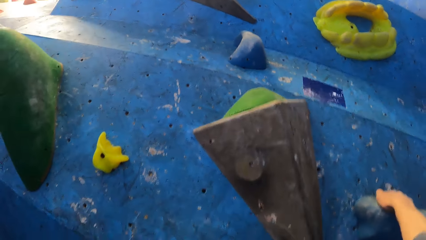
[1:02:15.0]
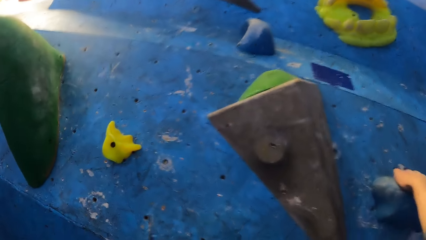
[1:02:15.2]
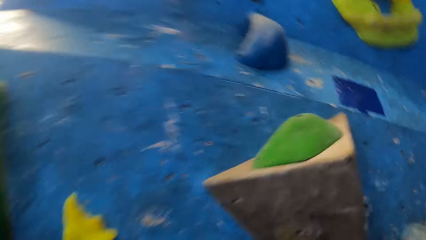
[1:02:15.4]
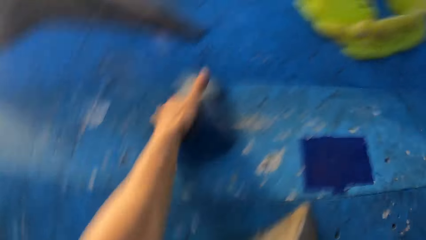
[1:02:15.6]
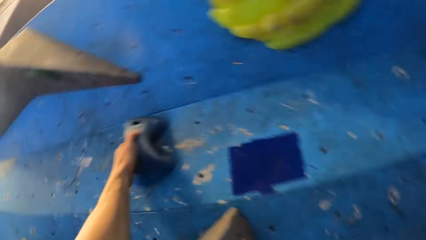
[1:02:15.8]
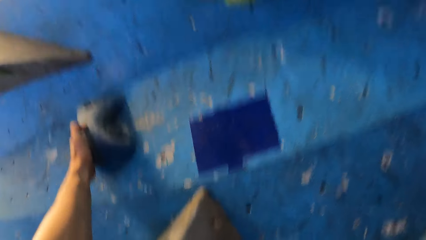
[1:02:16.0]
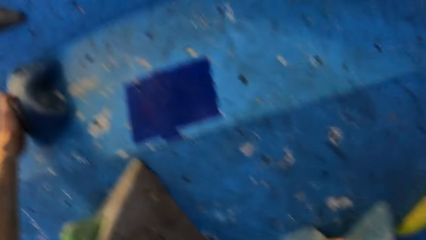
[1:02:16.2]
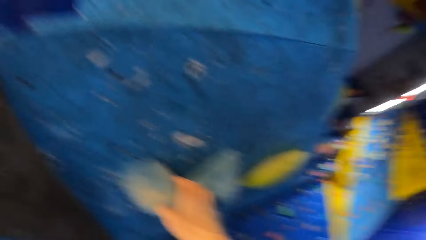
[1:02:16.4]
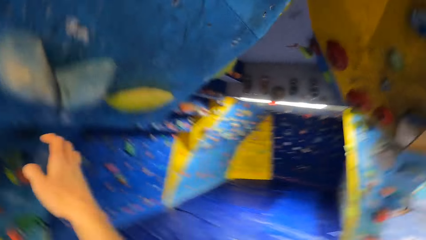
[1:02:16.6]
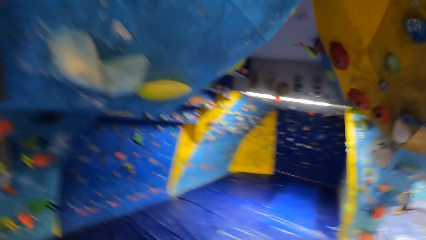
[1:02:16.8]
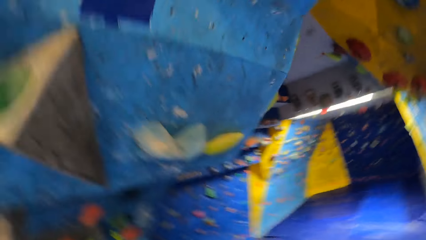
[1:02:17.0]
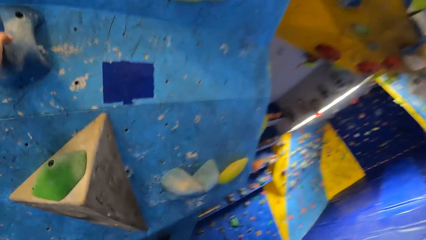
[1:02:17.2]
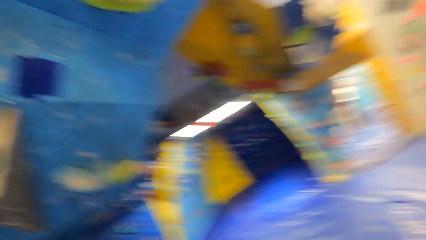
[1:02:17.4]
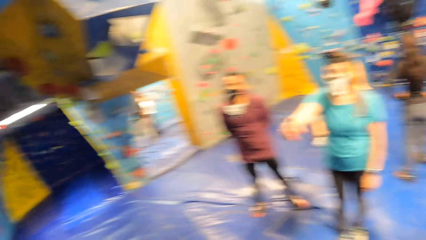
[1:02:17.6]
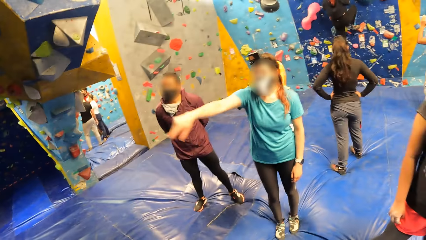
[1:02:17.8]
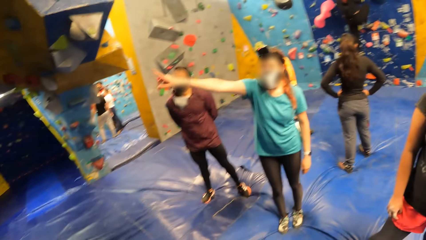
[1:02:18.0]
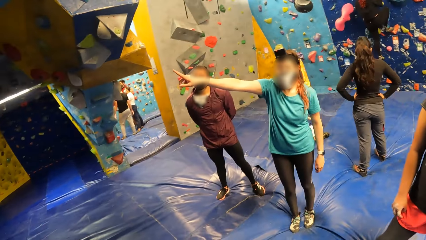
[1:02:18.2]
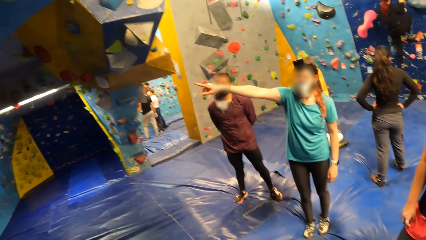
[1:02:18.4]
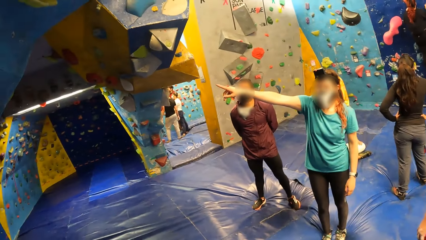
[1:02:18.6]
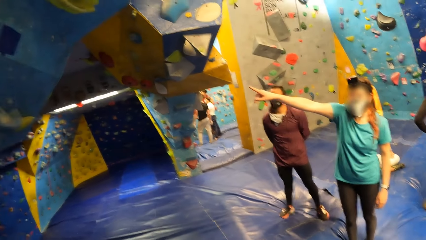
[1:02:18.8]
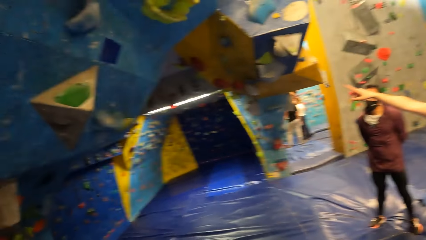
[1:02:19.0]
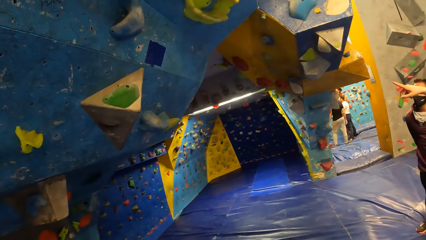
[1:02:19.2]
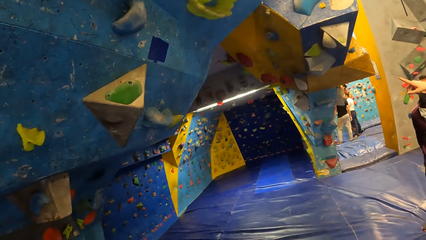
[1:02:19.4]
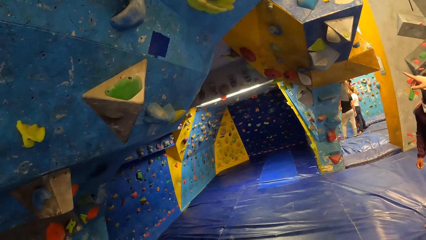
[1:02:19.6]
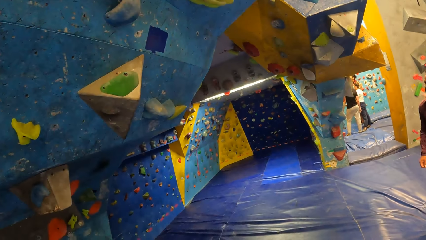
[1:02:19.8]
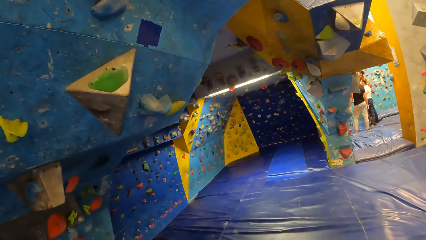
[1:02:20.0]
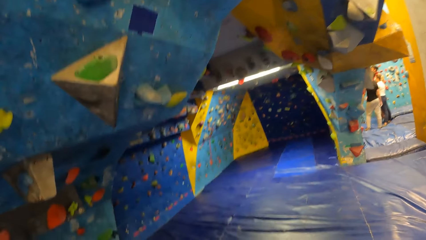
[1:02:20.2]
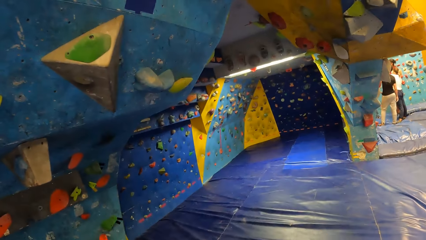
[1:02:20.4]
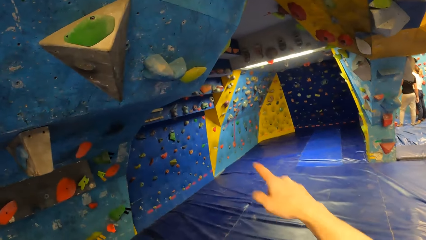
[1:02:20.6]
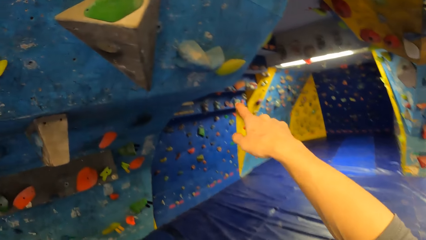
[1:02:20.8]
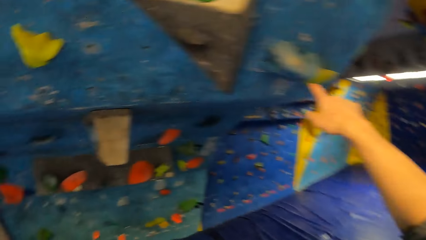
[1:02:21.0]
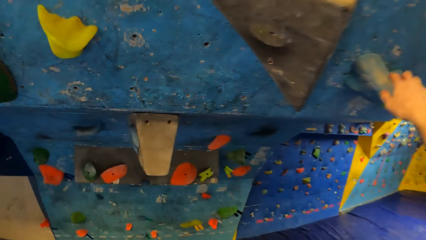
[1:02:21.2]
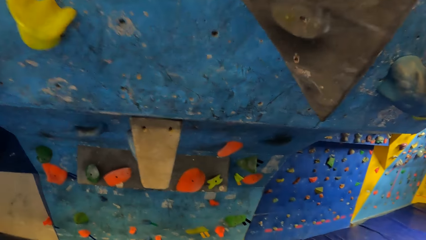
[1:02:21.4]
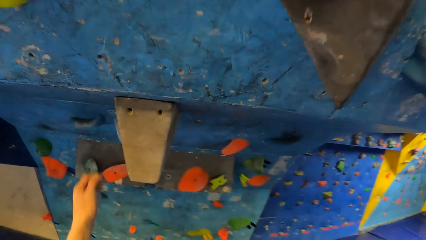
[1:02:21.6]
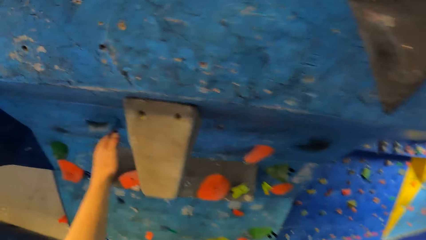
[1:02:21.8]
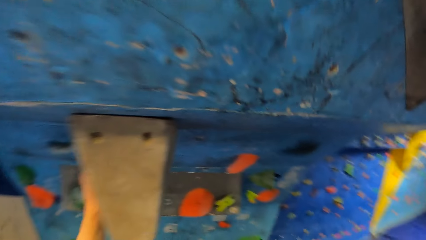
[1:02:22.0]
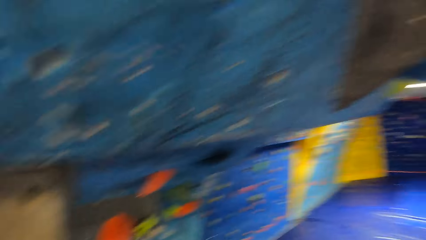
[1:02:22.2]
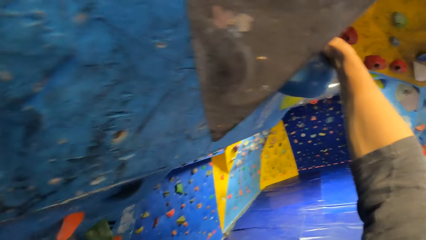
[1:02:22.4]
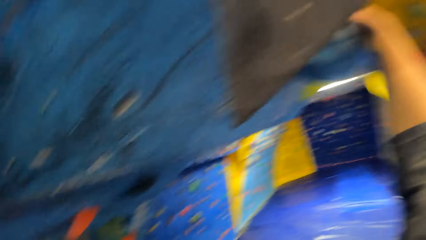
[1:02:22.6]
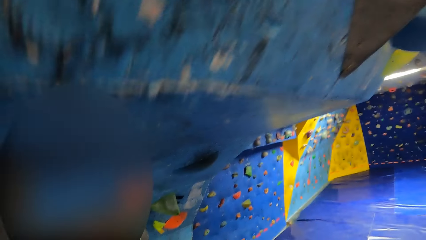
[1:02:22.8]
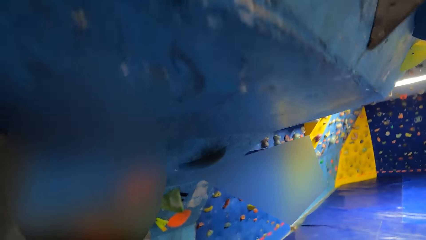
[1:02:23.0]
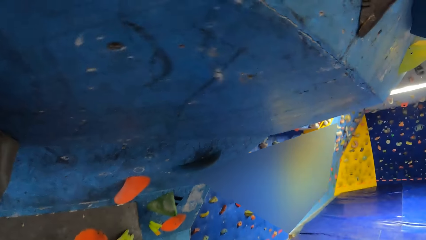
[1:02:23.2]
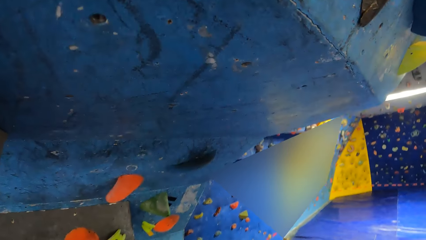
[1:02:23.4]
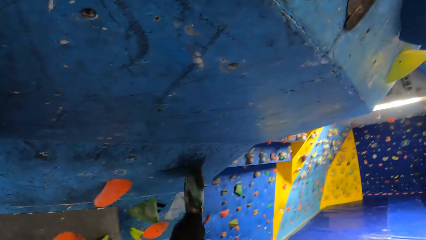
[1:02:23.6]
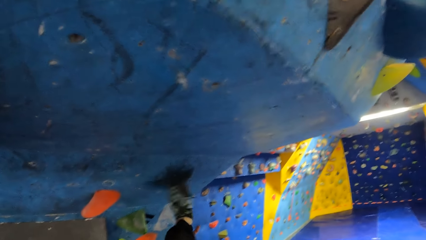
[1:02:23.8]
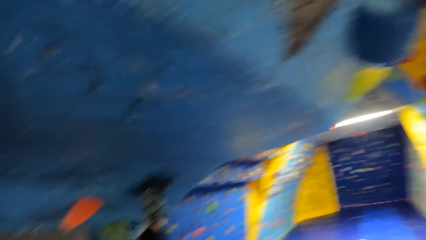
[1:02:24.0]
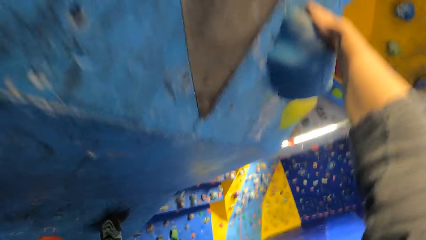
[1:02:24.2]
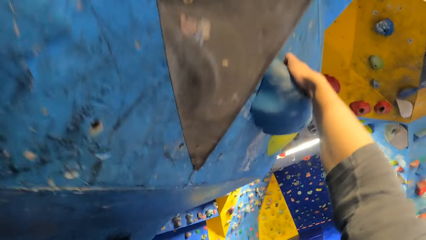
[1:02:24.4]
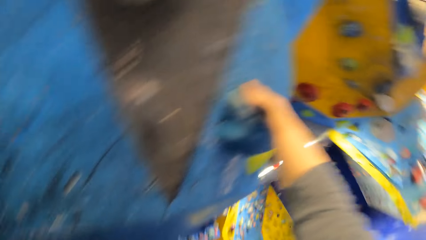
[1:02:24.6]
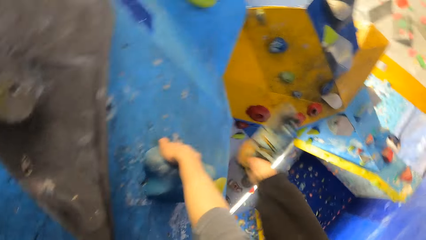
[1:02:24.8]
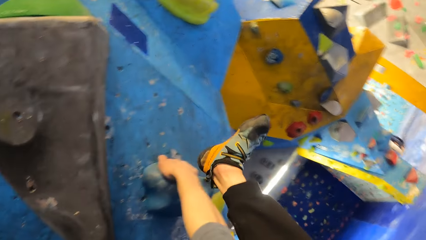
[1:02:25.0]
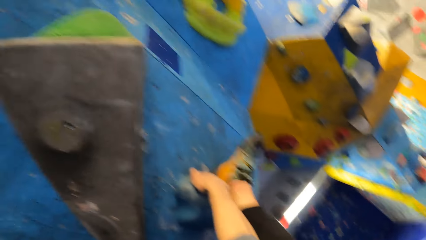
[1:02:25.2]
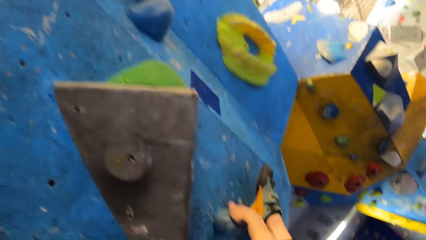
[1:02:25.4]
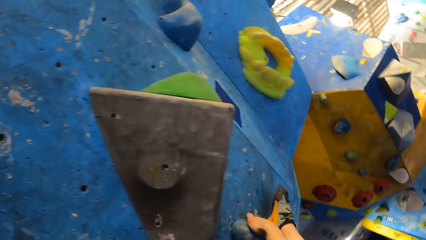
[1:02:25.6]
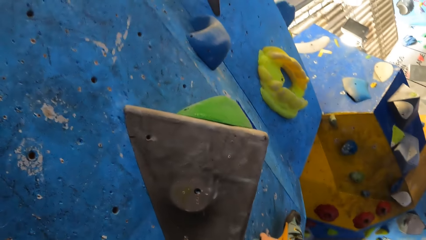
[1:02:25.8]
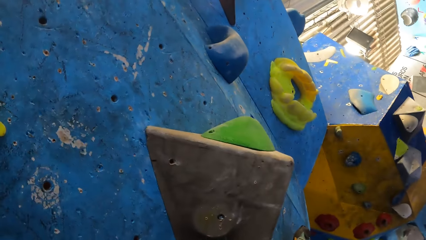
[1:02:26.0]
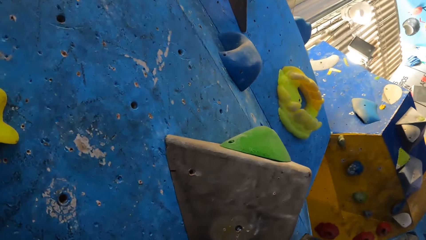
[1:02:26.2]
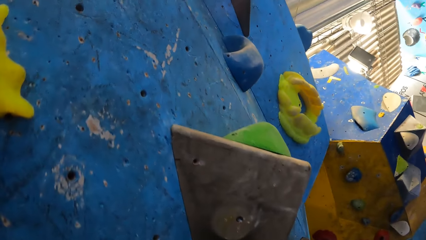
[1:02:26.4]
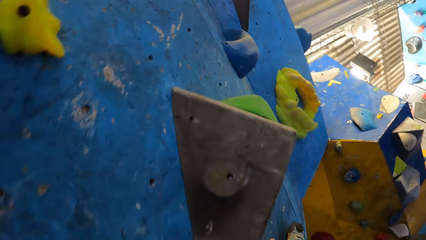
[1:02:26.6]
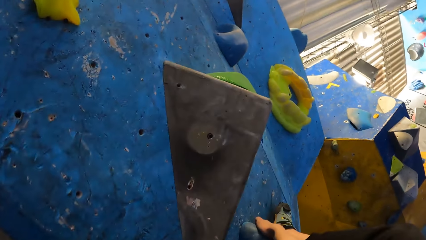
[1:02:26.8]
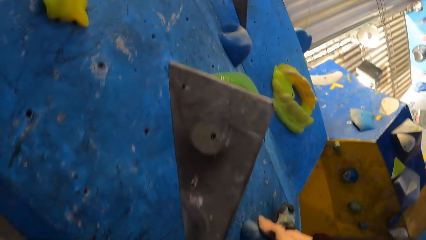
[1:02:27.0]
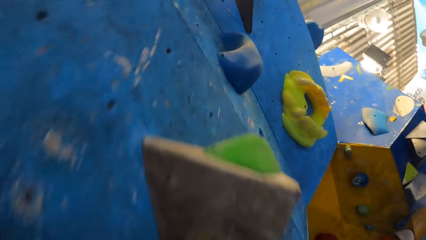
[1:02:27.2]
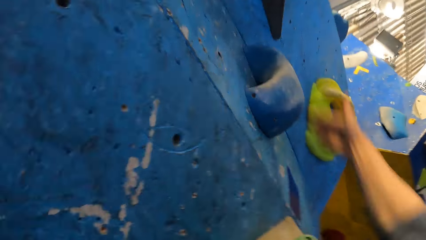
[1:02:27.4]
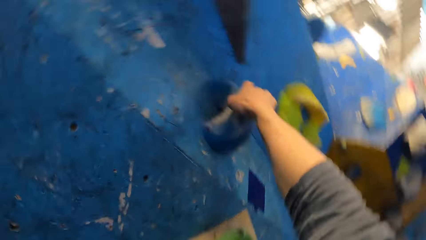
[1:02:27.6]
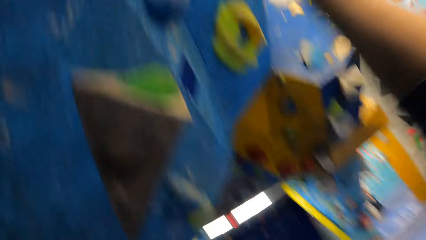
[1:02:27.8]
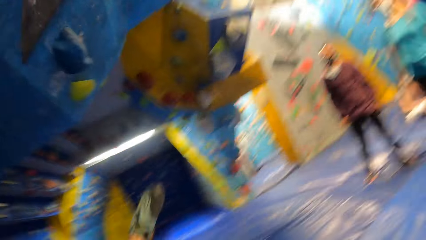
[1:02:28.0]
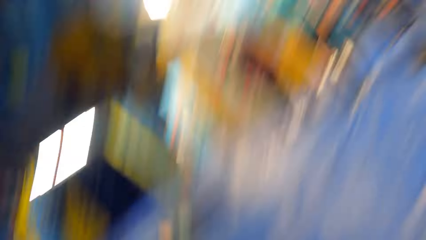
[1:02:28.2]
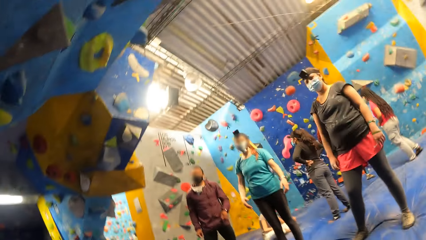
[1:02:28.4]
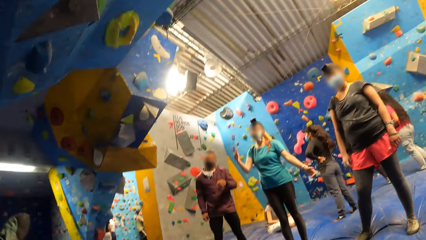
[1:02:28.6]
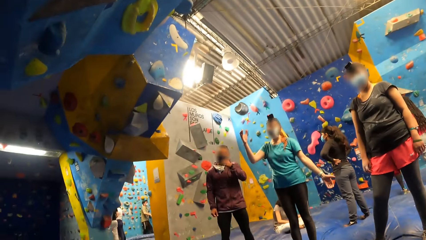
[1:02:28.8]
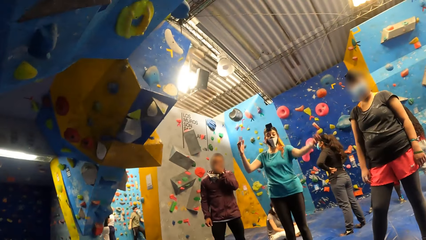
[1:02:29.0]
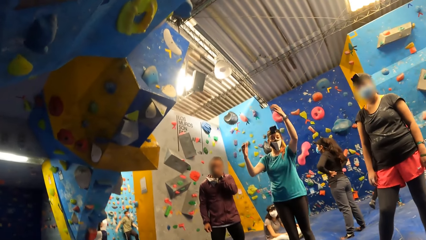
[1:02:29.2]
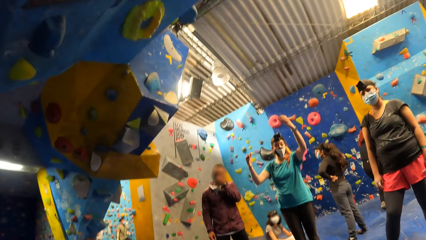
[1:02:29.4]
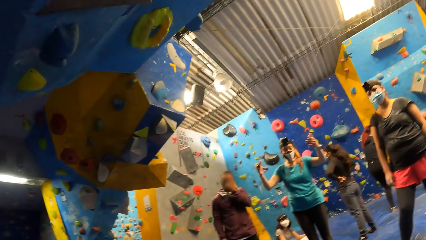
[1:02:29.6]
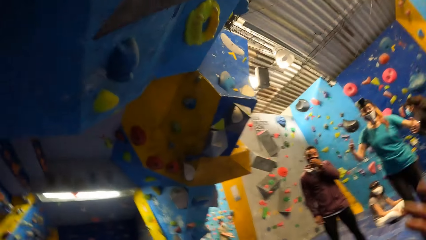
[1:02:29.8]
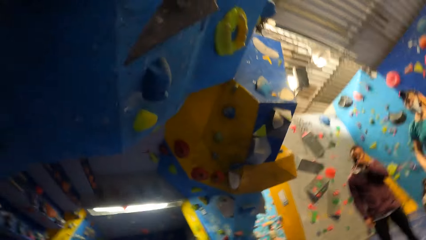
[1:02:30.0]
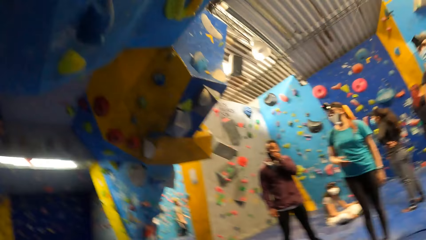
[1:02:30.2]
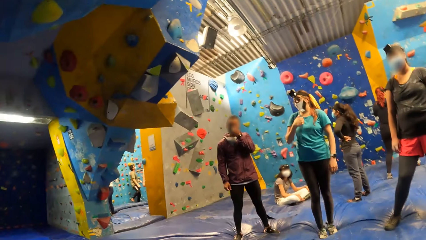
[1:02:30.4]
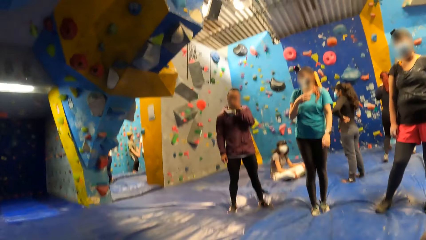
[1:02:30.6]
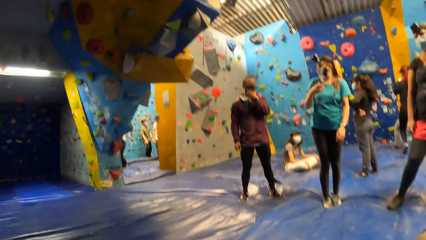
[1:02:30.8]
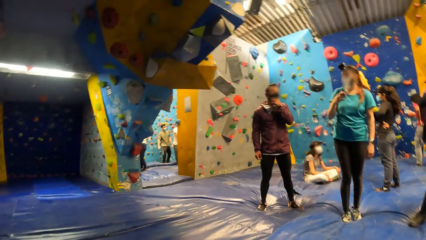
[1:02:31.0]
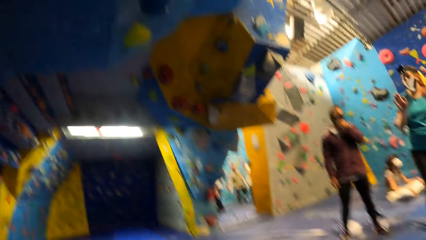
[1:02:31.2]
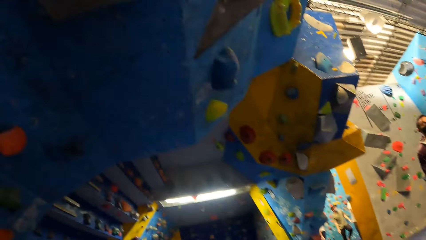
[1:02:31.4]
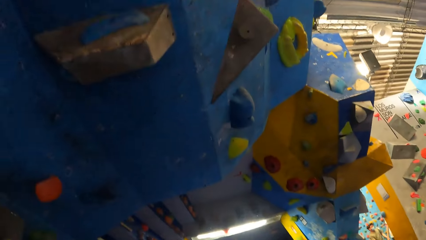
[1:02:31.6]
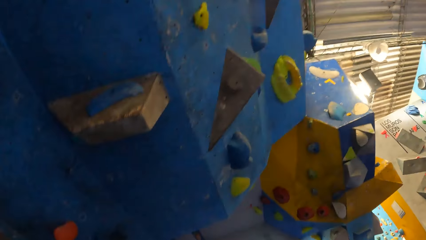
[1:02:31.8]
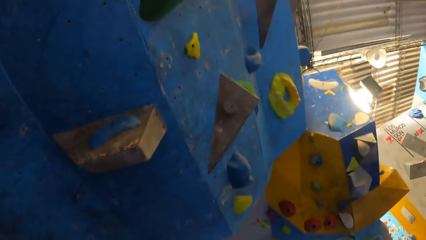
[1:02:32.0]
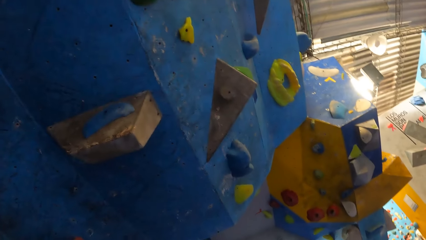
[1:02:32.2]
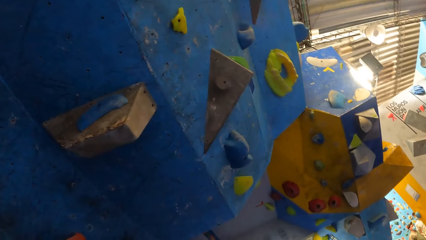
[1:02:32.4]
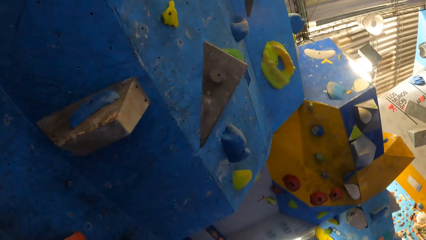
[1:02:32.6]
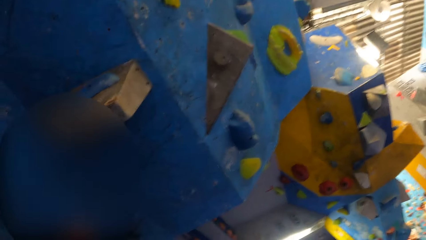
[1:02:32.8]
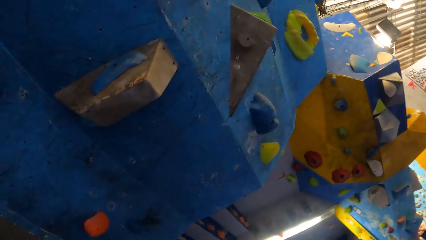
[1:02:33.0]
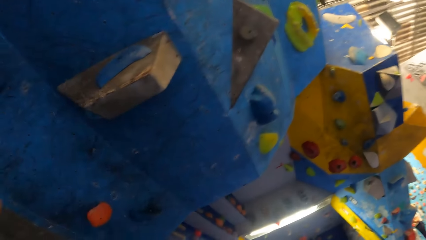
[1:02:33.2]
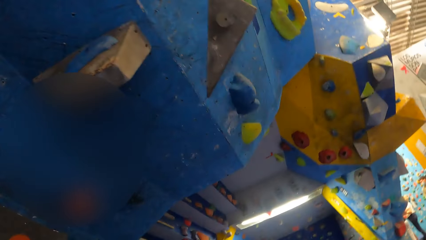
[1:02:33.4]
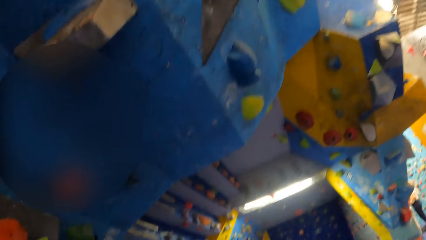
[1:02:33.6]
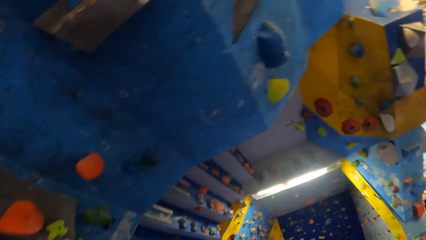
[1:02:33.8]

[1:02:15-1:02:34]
The camera wearer falls from the wall. The woman points to the bouldering wall with her right hand. The camera wearer stares around. He points to the climb hold with his right hand. He climbs the bouldering wall with both hands. He falls from the bouldering wall on the bouldering mat. The woman makes gestures with both hands. The camera wearer looks around.
